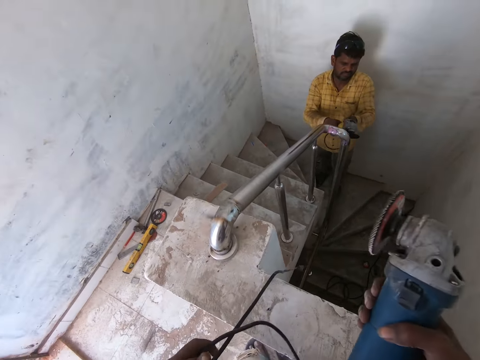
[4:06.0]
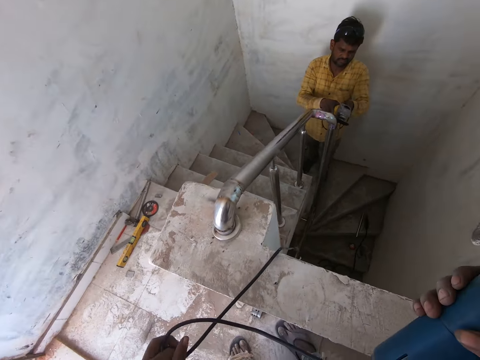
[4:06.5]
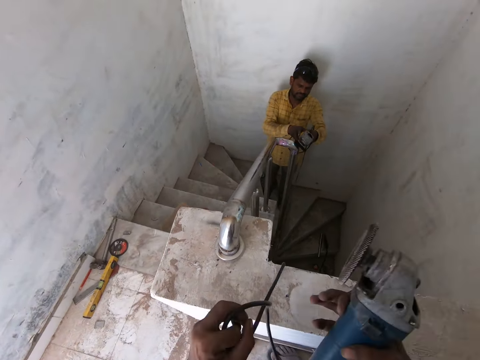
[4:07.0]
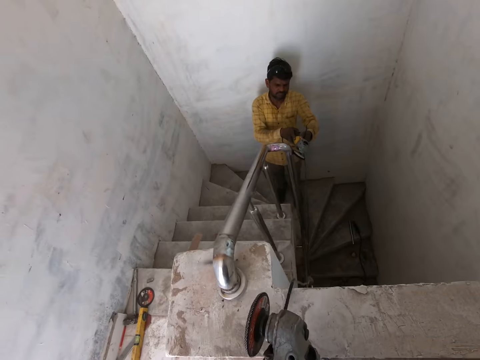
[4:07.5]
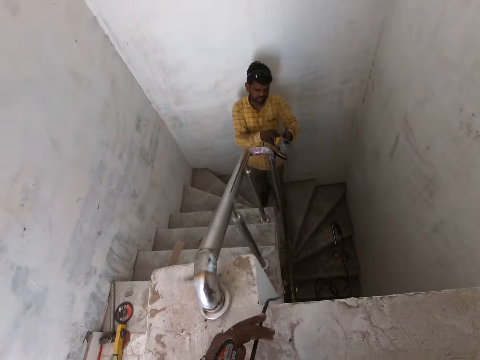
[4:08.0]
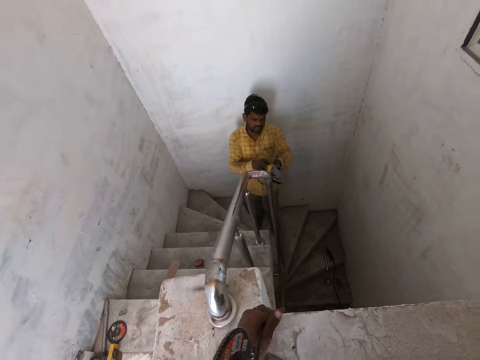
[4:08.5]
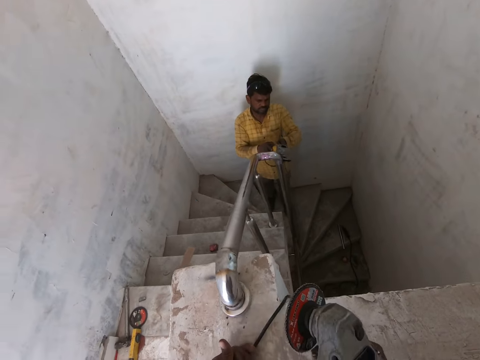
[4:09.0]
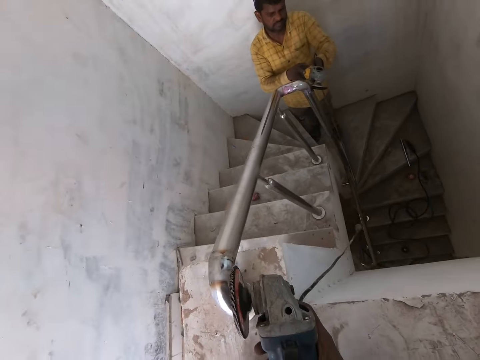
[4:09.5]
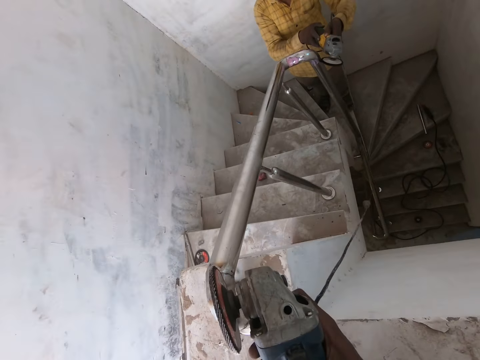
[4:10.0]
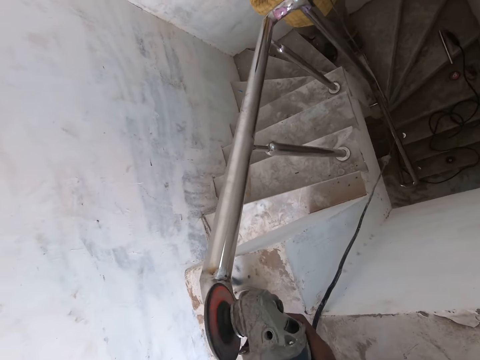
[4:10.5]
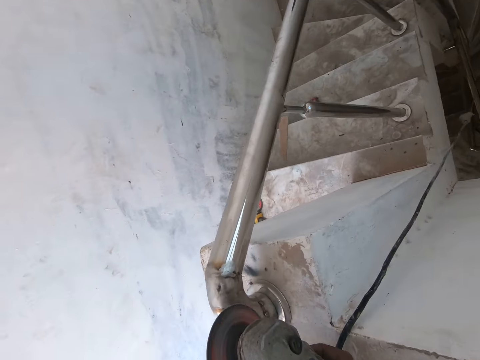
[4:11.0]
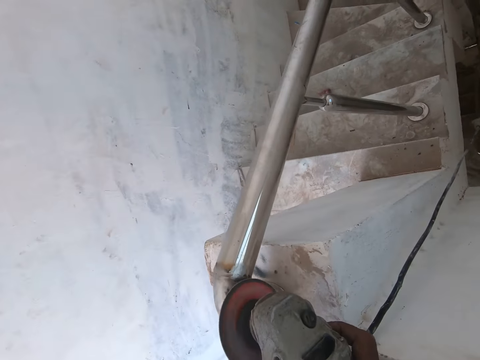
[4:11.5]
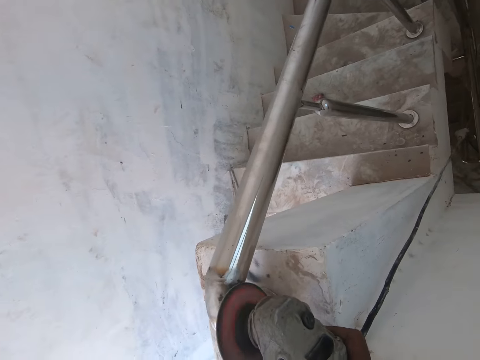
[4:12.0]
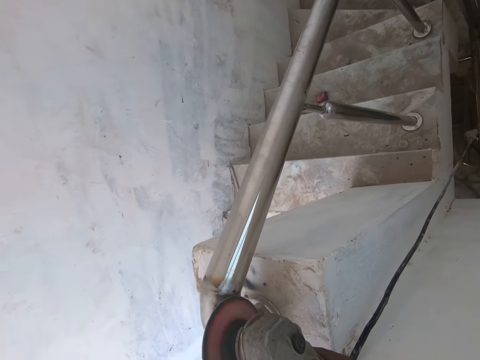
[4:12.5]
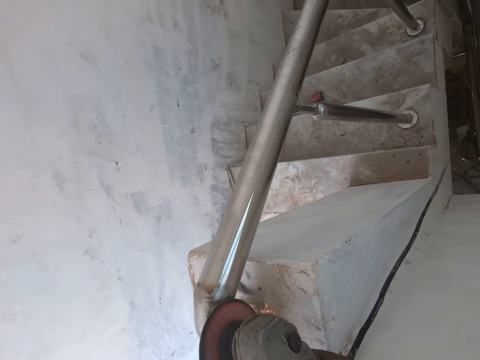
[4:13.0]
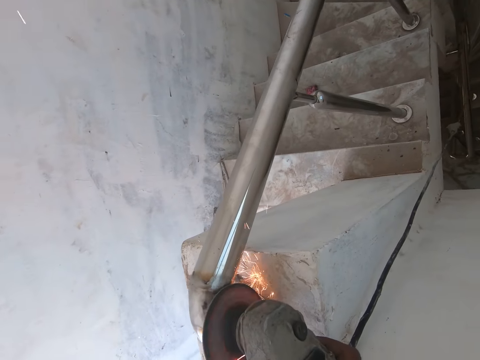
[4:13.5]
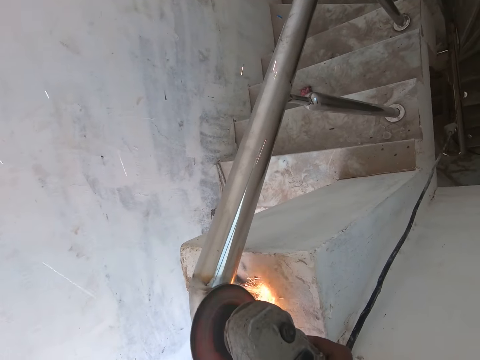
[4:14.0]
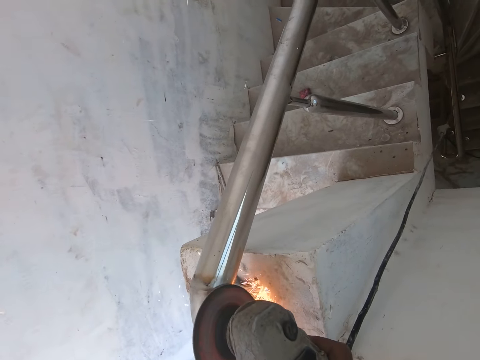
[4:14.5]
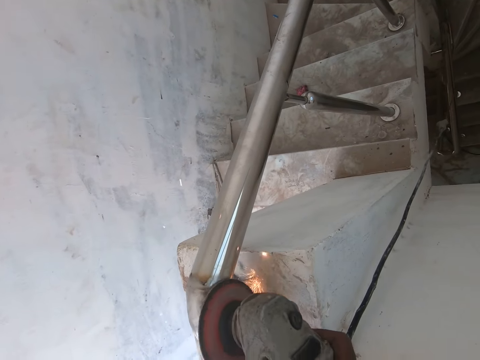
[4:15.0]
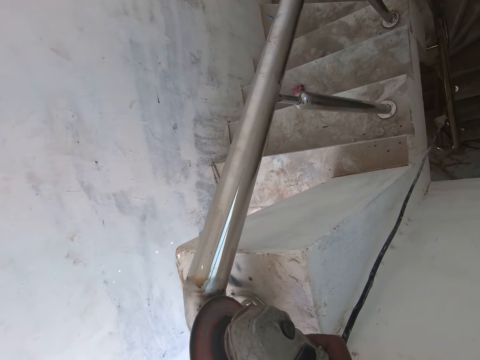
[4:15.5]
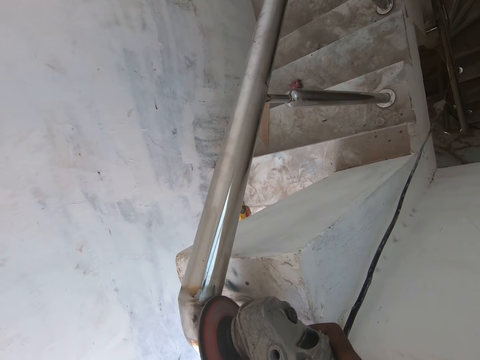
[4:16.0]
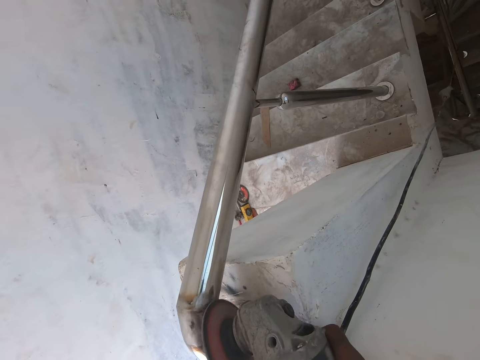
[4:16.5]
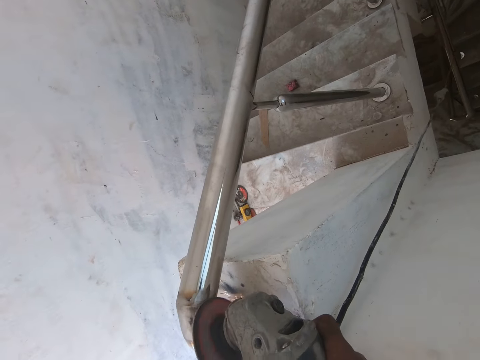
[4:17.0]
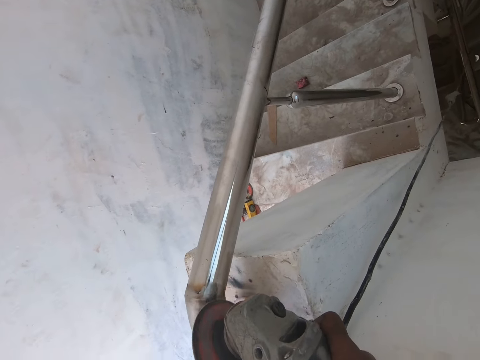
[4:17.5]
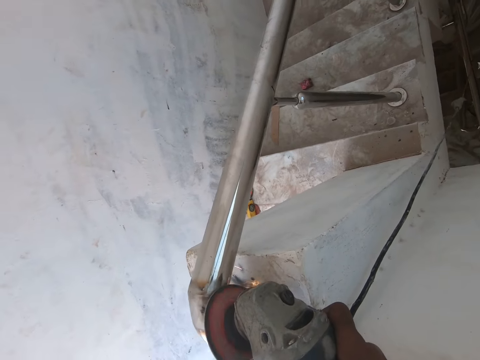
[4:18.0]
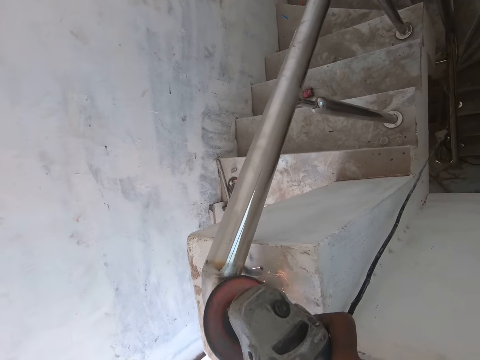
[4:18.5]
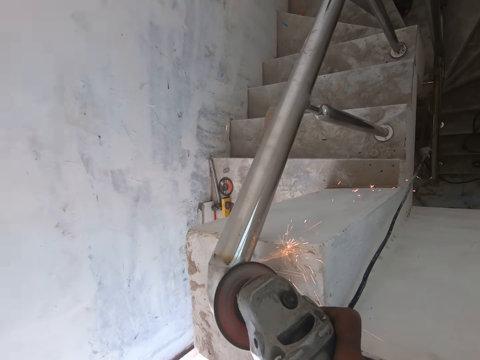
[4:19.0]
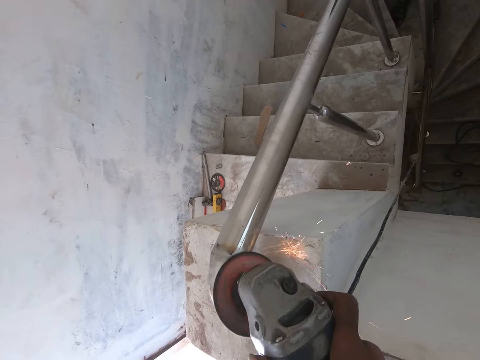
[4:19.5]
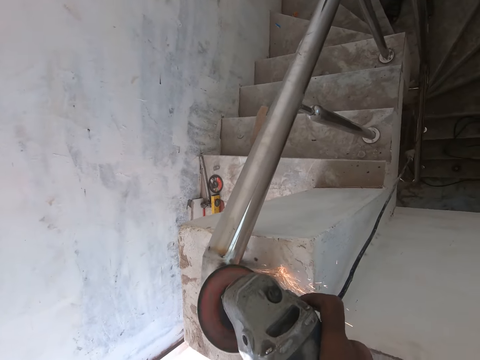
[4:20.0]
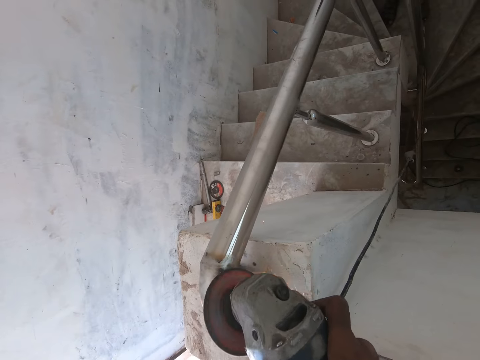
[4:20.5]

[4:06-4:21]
The camera wearer drags the wire of the angle grinder with his left hand. He passes the wire to his right hand from his left hand. He drags the wire of the angle grinder with his left hand again. He looks around the built house. He sands the iron rod with the angle grinder in both hands. He grinds the handrail with a grinder. He grinds the handrail with the grinder repeatedly.

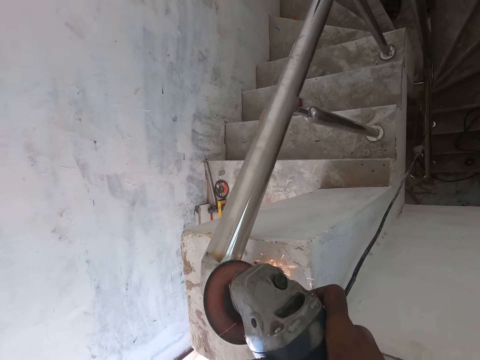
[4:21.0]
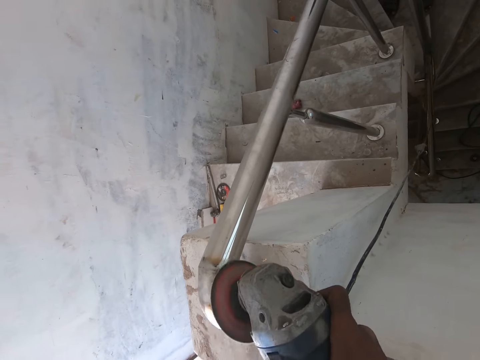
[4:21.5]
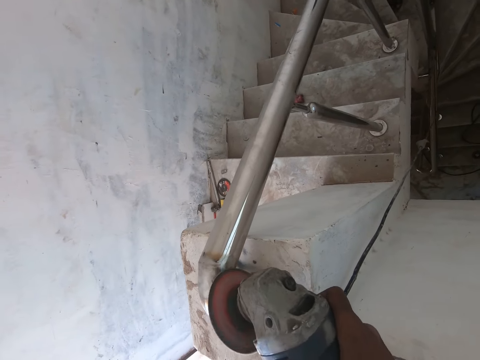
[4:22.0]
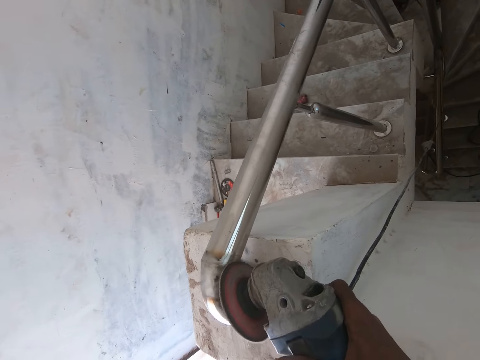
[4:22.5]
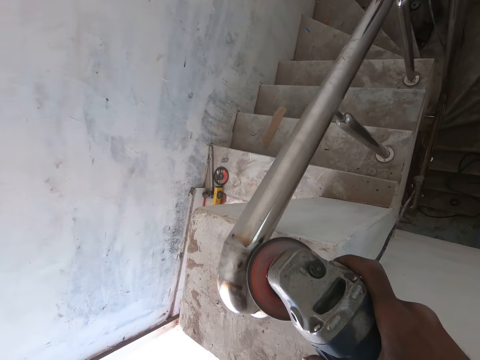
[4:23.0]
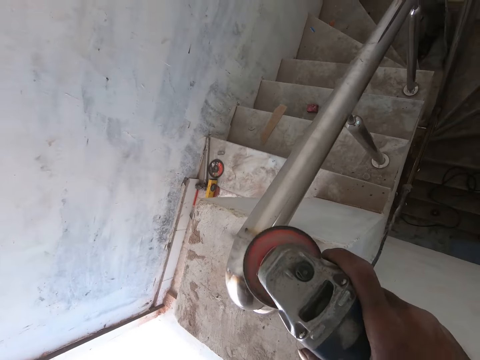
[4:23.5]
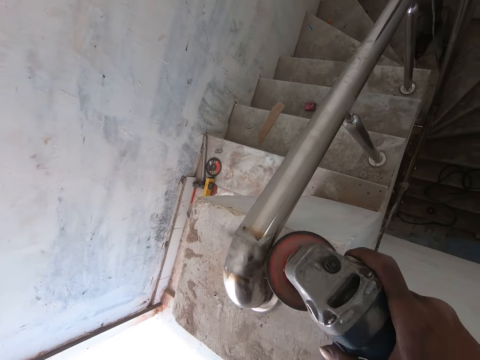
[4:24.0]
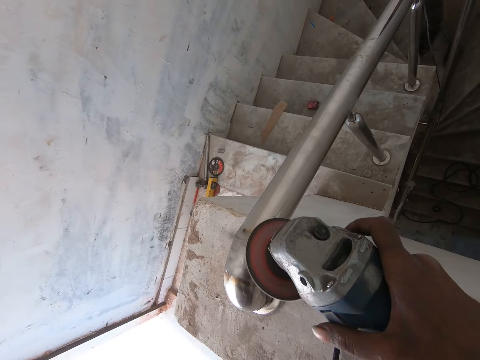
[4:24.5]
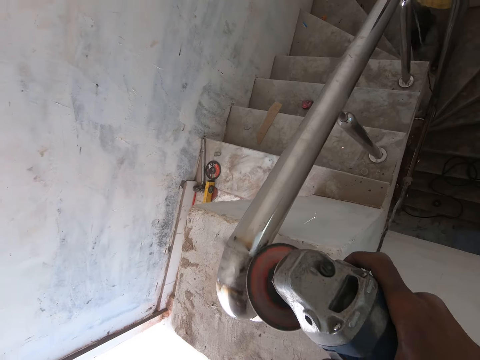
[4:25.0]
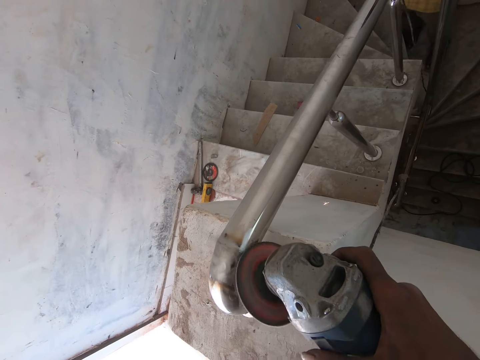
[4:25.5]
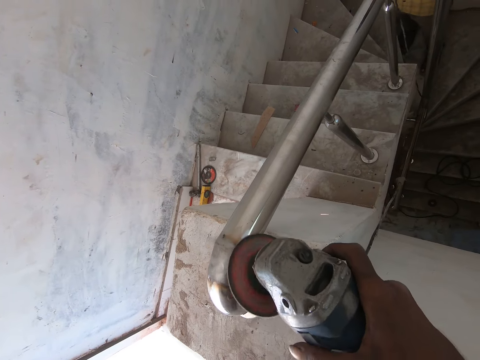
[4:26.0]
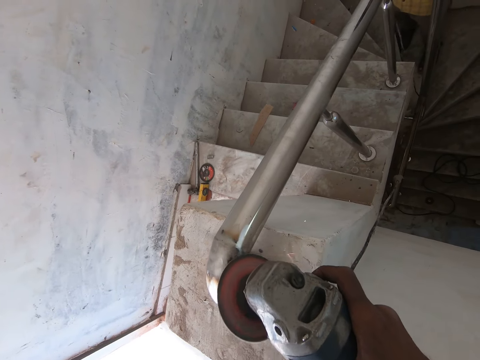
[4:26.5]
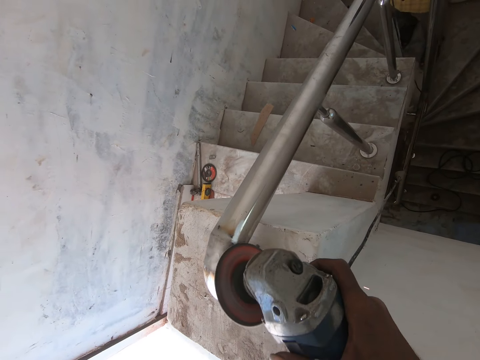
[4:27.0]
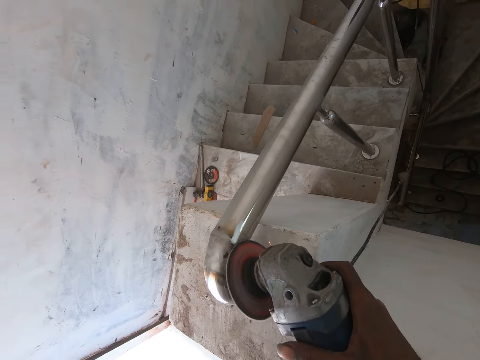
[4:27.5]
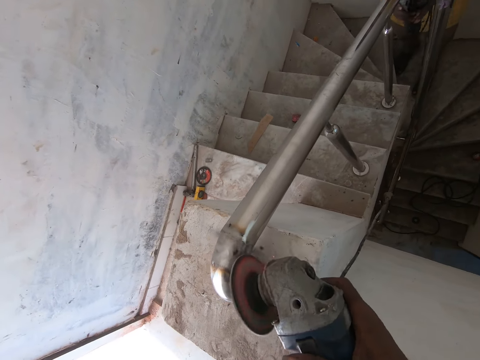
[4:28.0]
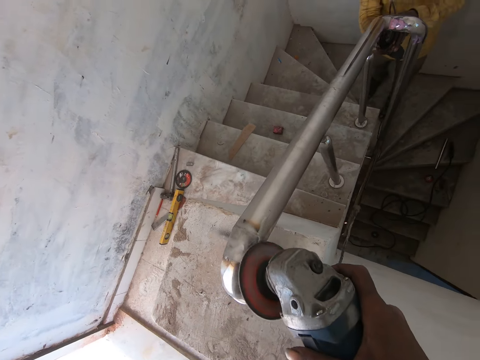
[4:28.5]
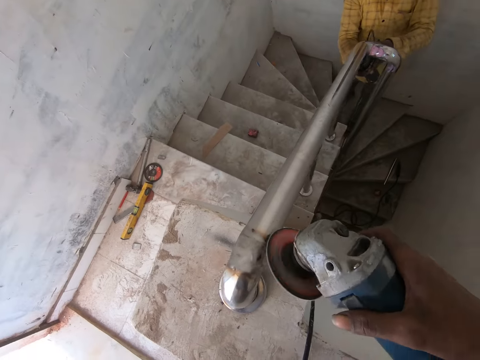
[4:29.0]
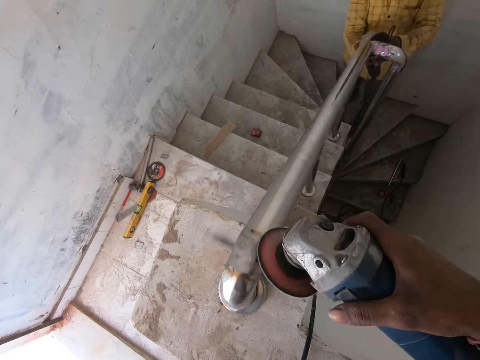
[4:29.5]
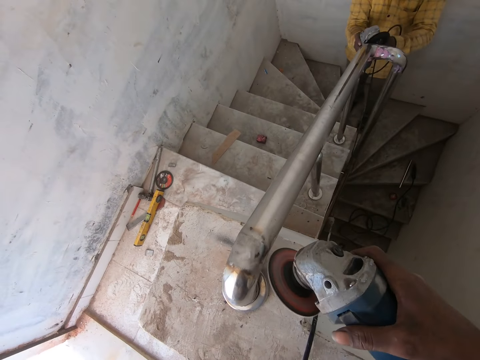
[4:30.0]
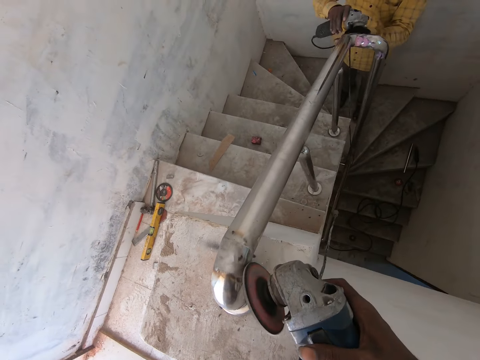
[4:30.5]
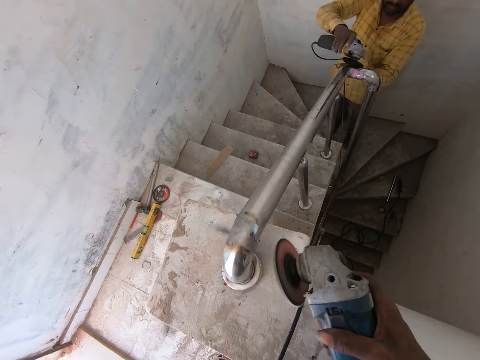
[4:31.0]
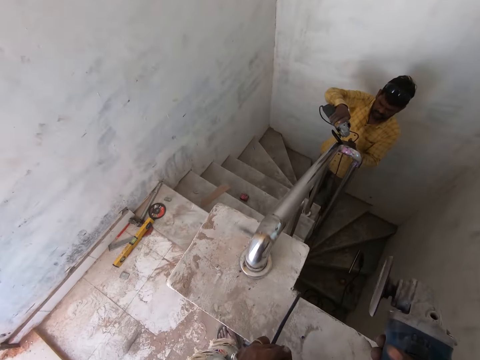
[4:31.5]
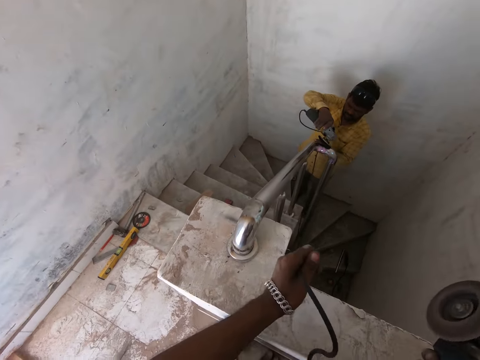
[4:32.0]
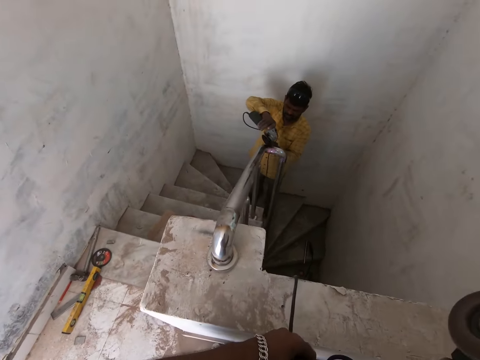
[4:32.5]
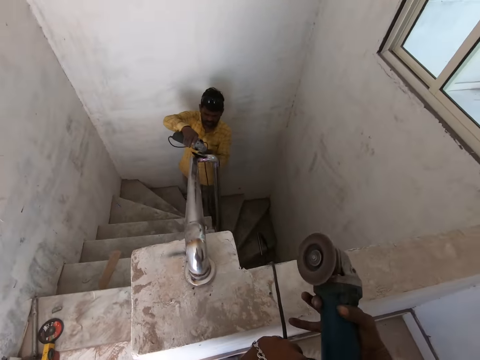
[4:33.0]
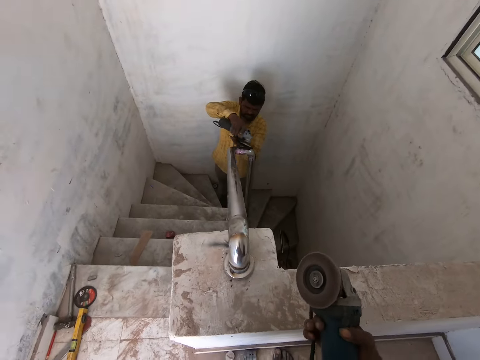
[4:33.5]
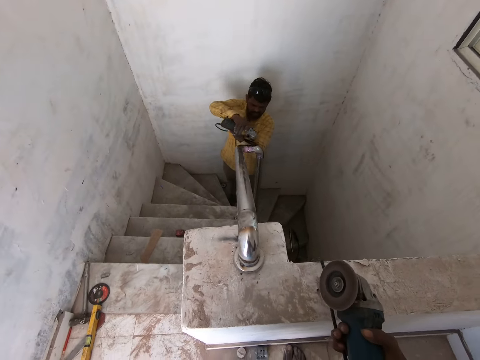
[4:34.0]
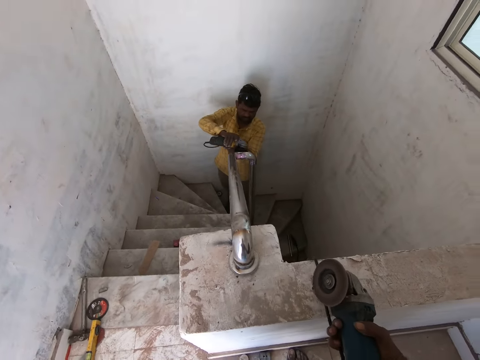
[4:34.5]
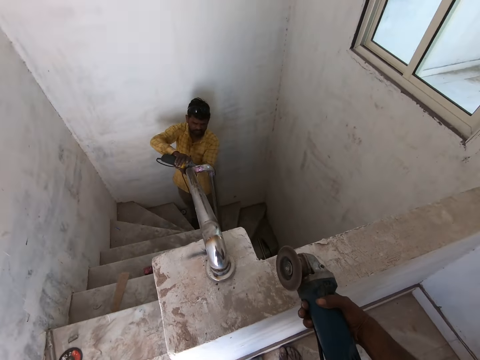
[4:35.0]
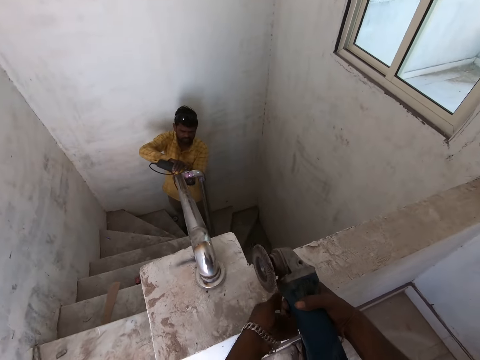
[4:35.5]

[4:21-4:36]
The camera wearer grinds the handrail with a grinder. He grinds the handrail with the grinder again. A man sands the iron rod with the angle grinder in his right hand. The camera wearer grinds the handrail with the grinder again. He passes the wire to his right hand from his left hand. He looks around the built house.
